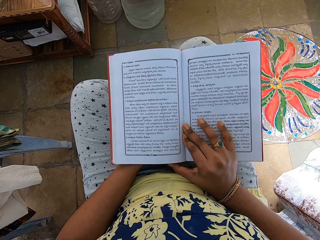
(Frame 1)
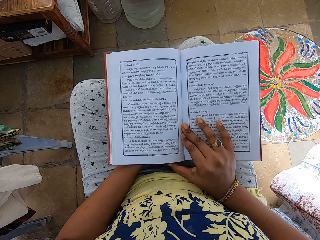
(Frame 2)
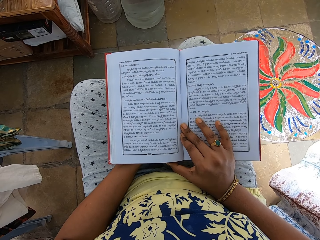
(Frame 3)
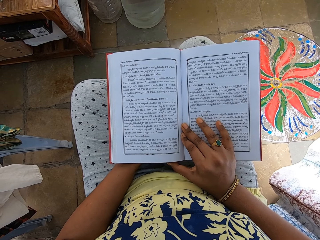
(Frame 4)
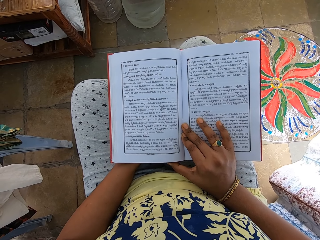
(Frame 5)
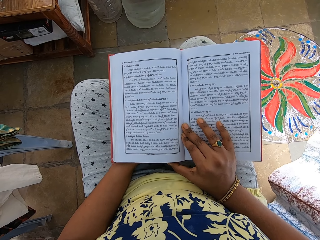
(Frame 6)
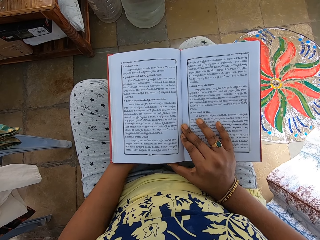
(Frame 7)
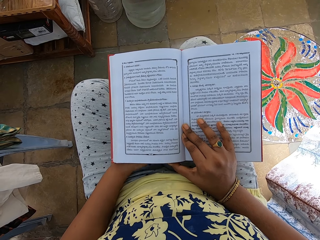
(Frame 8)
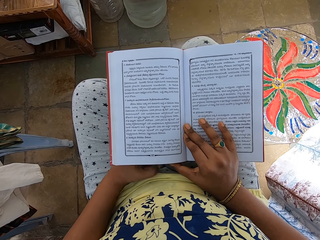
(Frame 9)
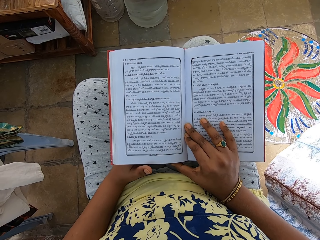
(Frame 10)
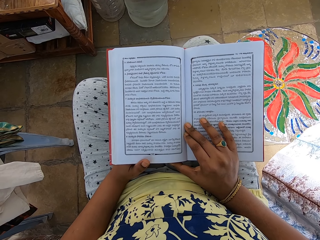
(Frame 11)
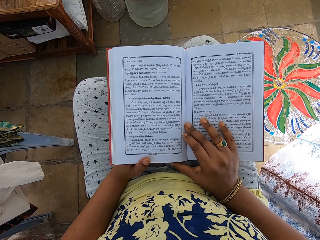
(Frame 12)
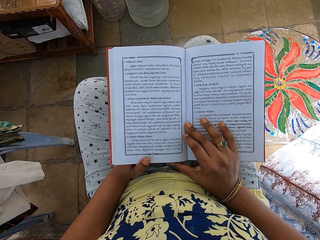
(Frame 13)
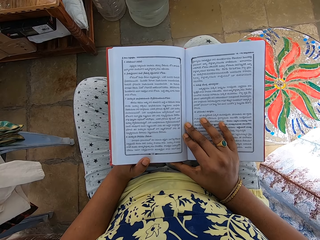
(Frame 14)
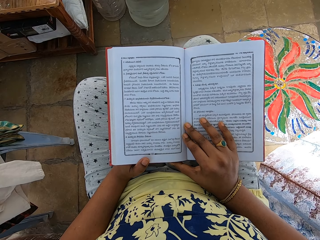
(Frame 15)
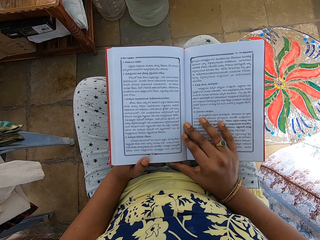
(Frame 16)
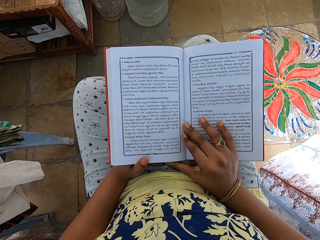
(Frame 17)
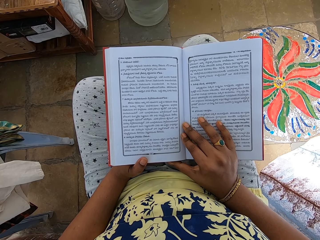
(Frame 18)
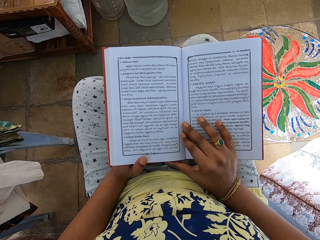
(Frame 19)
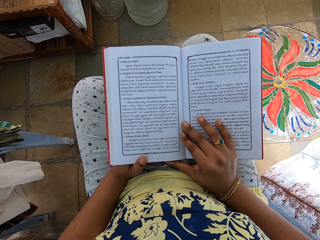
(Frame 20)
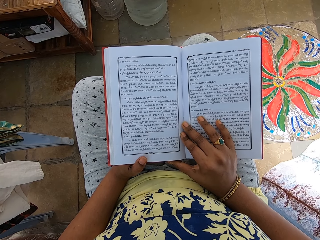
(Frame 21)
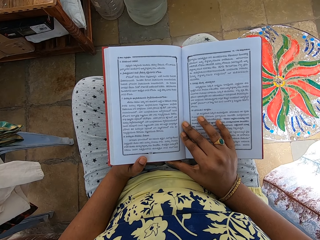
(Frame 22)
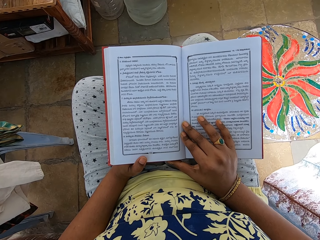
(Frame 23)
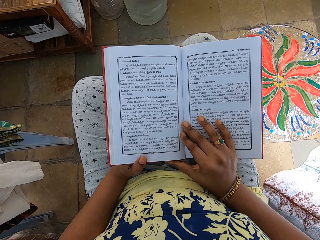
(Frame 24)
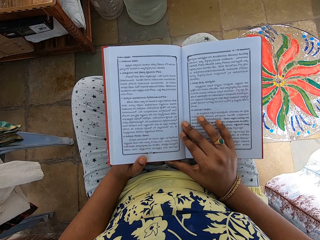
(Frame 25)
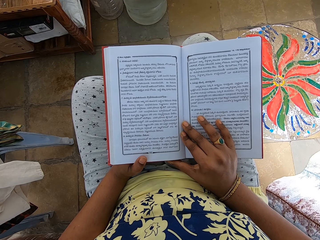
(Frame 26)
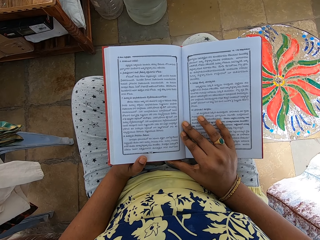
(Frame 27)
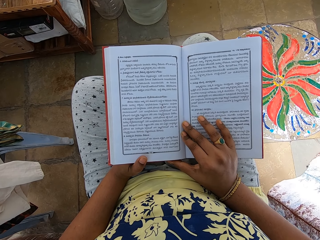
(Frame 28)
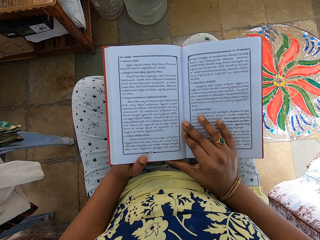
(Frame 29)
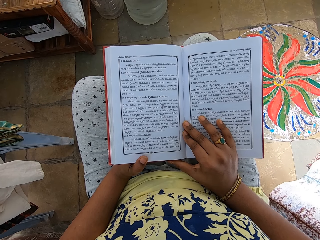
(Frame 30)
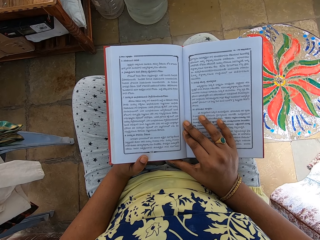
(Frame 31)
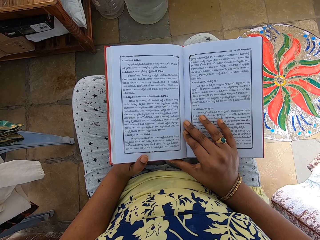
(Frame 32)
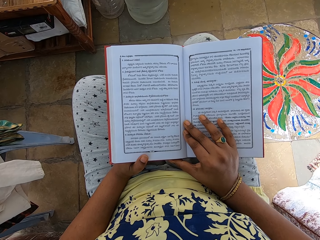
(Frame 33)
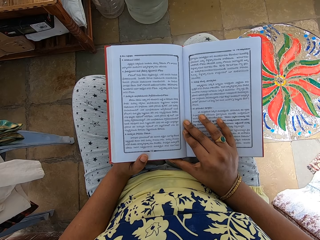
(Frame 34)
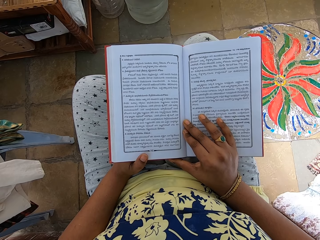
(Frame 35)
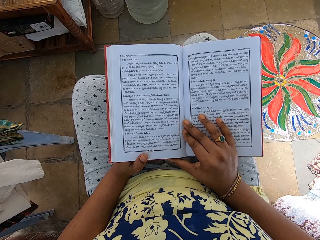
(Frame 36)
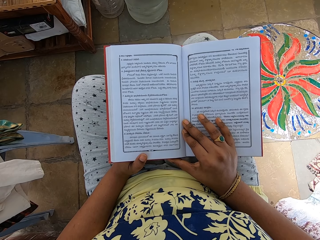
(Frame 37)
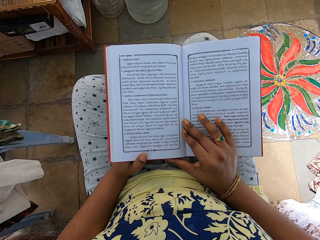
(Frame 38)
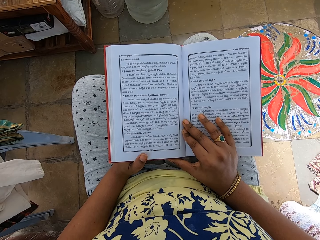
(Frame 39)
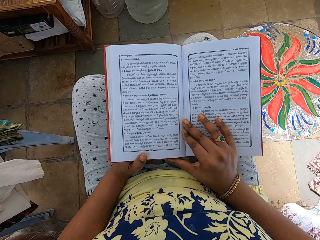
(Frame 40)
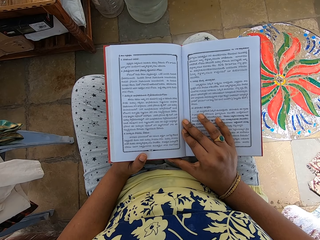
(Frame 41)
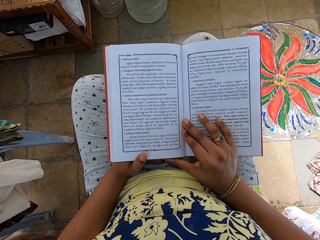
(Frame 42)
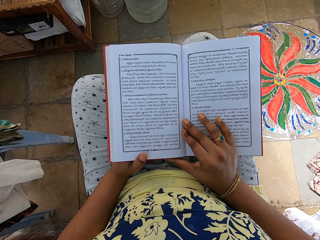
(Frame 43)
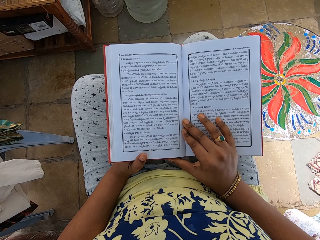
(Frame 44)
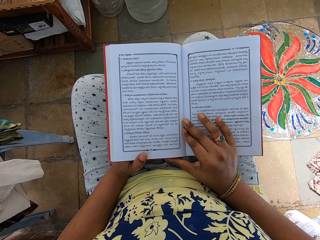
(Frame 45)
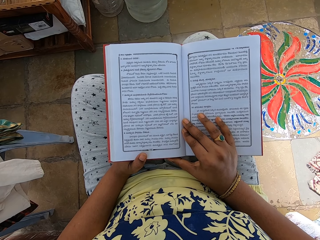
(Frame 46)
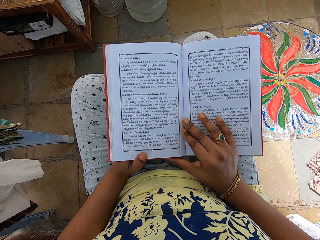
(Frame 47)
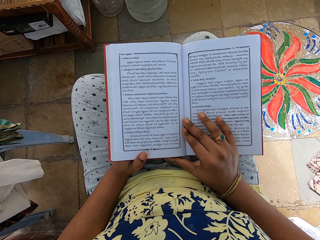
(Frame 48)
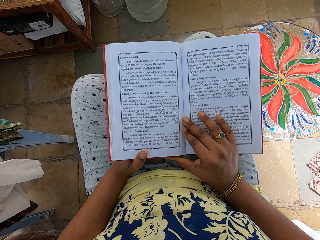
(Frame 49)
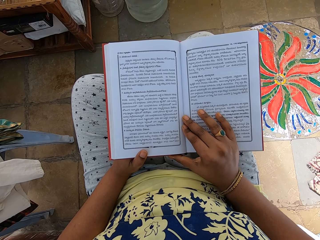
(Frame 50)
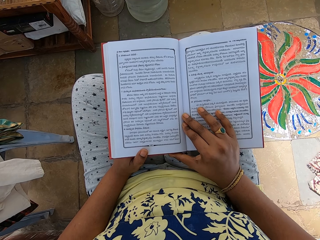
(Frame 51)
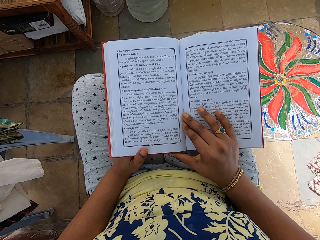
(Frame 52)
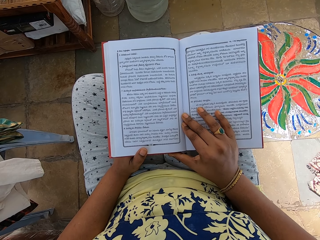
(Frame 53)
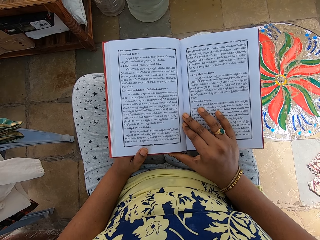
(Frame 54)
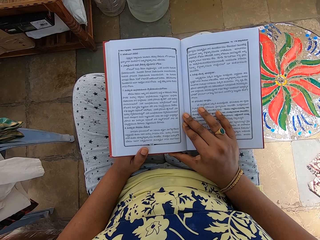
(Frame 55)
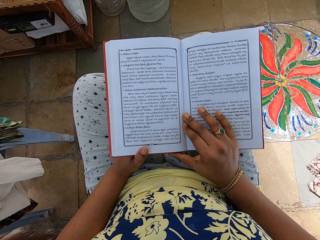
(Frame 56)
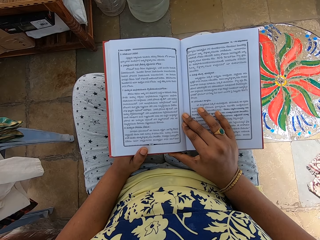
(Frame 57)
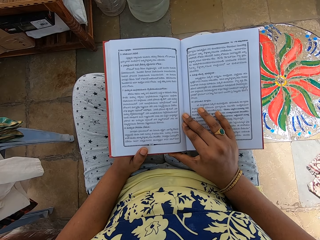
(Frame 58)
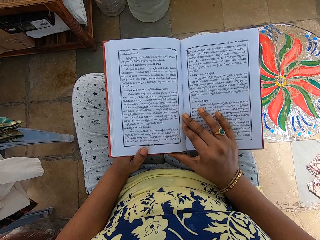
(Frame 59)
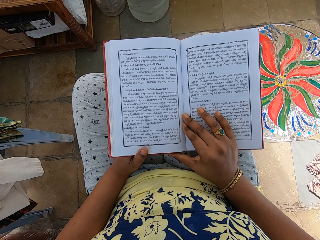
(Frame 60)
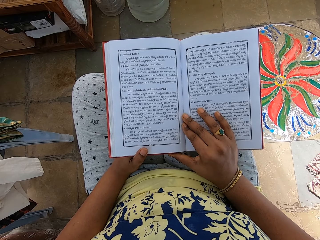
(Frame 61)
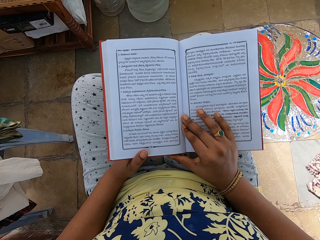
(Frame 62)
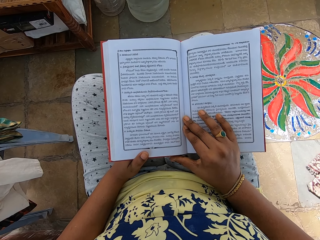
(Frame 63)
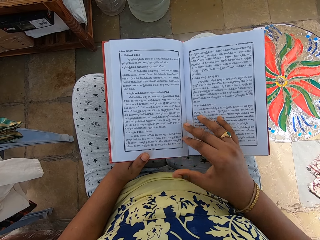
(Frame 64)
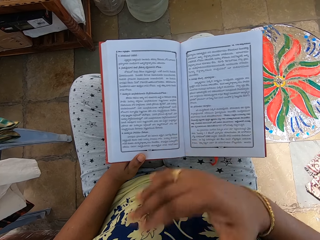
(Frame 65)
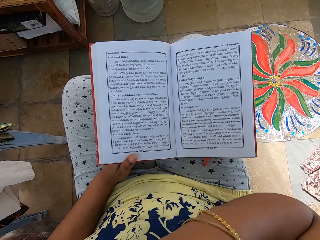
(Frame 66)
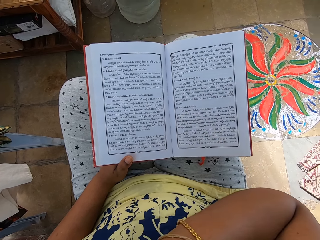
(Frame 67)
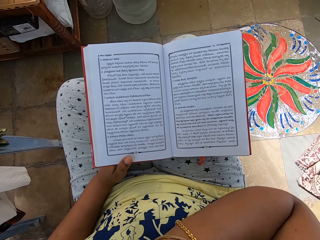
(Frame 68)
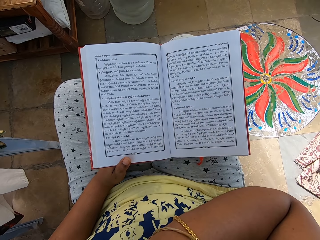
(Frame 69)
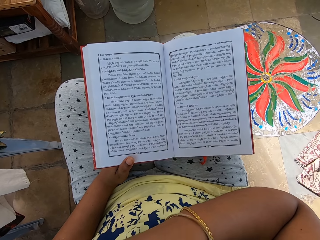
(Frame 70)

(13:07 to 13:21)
The camera wearer adjusts her left hand on the book on her lap. She adjusts the book on her lap with both hands.

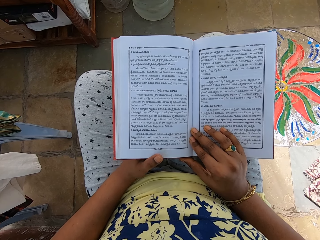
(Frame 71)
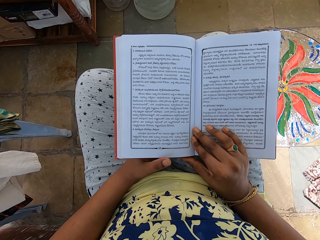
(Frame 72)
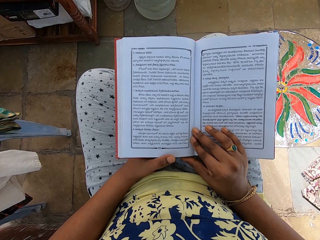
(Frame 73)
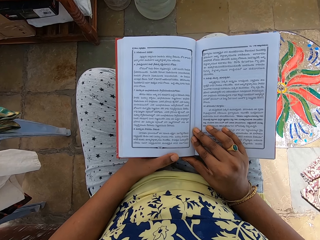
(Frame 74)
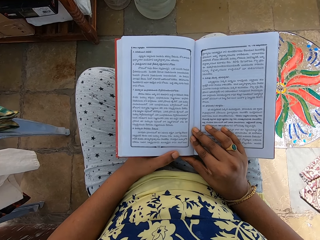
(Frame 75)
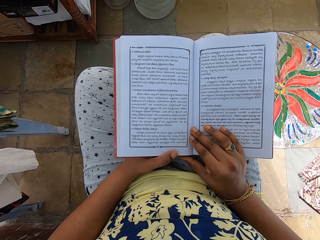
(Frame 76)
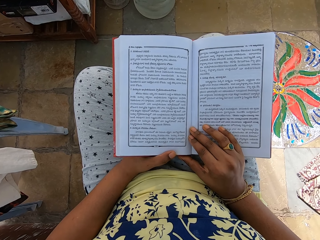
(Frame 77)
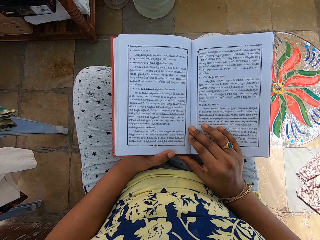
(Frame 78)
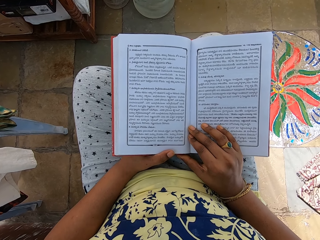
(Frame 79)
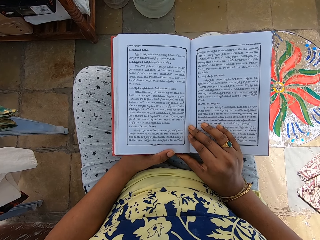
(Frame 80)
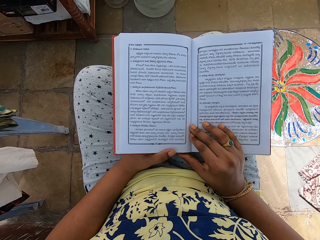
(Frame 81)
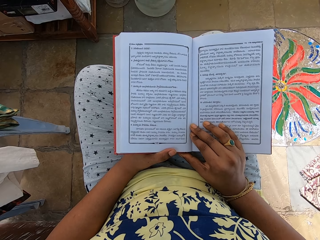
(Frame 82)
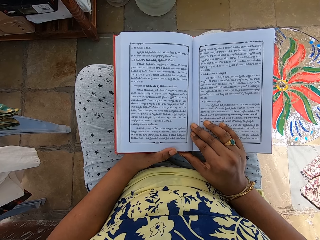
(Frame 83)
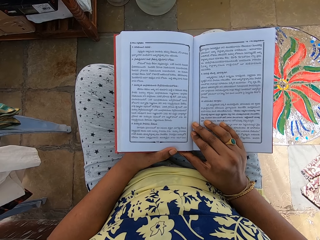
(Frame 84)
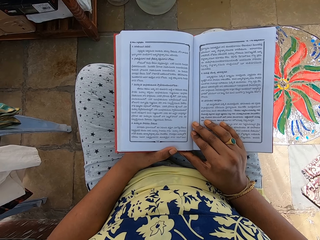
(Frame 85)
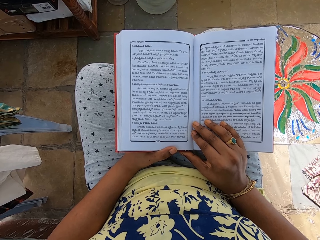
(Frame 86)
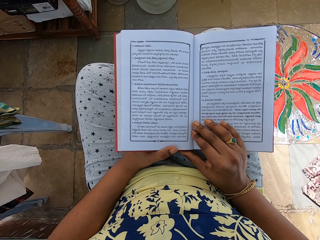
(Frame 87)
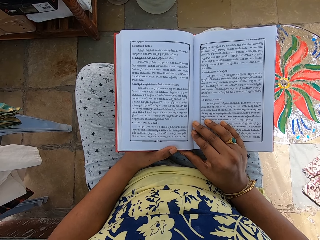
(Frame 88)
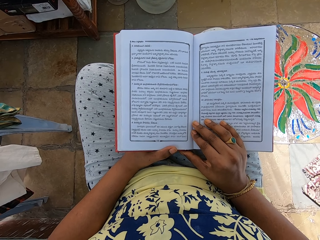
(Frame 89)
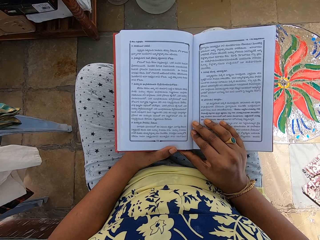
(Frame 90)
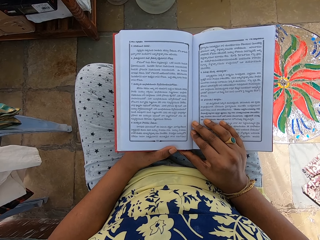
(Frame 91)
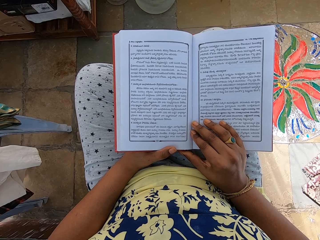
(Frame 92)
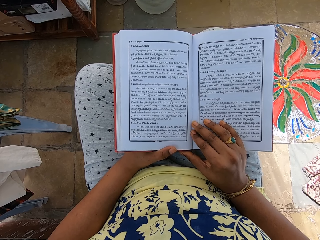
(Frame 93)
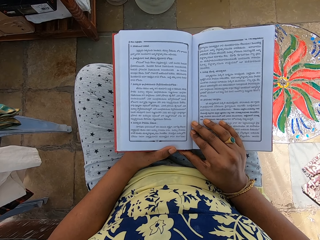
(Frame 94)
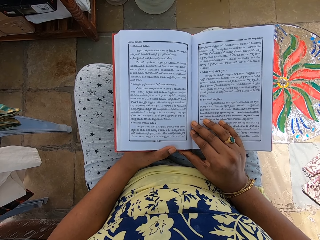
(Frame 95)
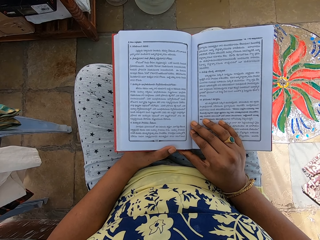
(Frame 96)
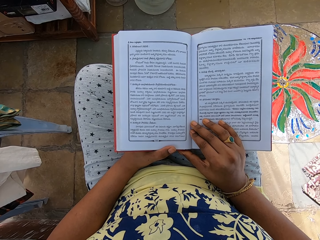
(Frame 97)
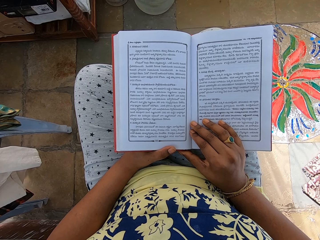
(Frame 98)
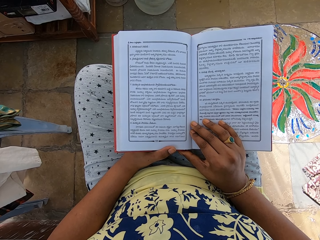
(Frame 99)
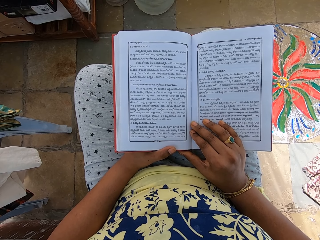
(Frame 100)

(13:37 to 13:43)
The camera wearer adjusts her left hand on the book on her lap.

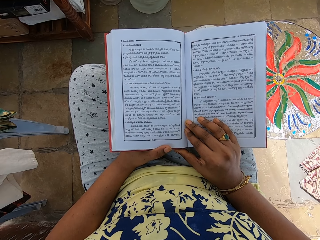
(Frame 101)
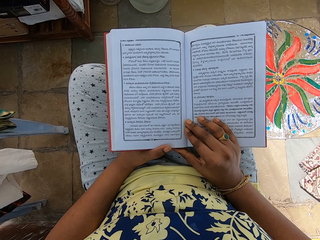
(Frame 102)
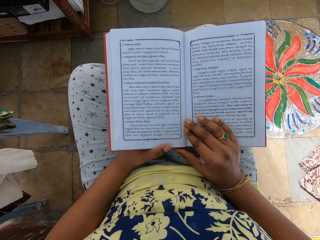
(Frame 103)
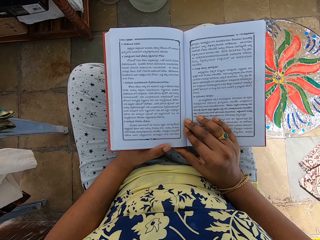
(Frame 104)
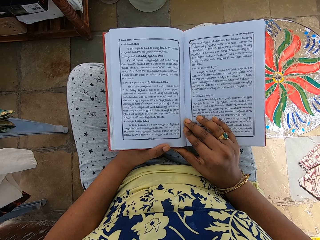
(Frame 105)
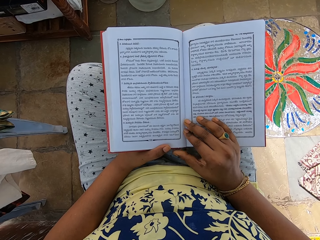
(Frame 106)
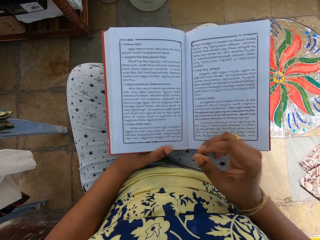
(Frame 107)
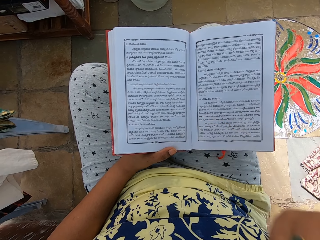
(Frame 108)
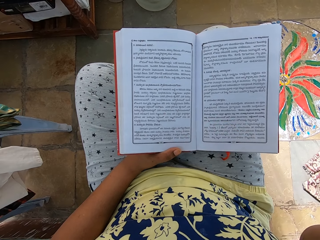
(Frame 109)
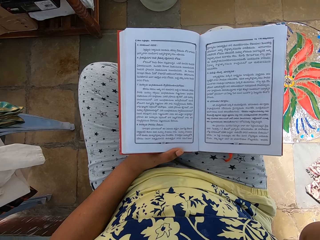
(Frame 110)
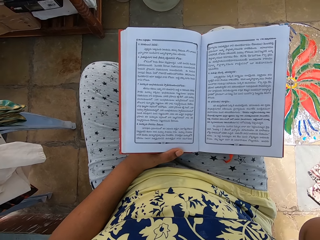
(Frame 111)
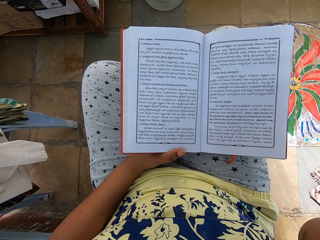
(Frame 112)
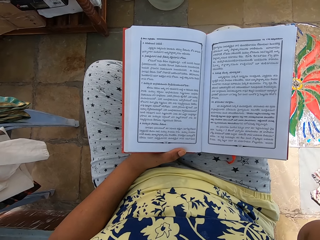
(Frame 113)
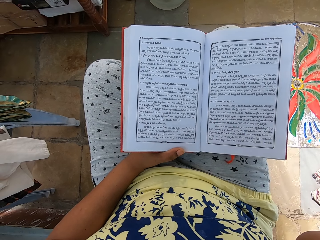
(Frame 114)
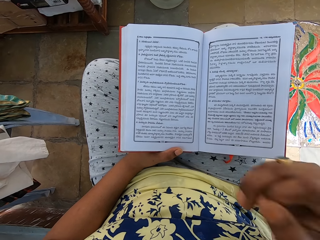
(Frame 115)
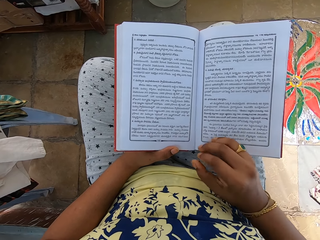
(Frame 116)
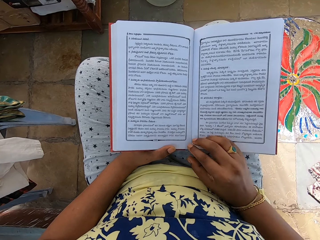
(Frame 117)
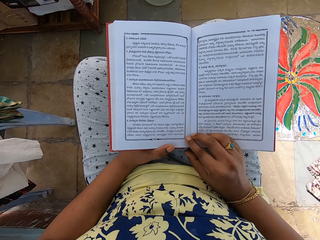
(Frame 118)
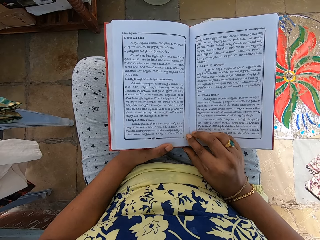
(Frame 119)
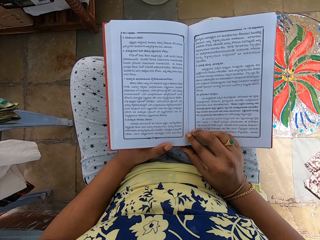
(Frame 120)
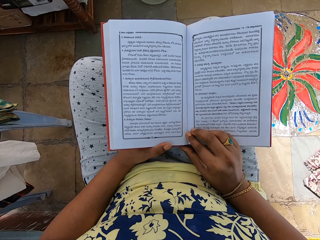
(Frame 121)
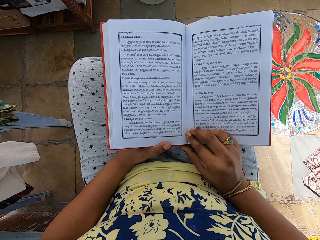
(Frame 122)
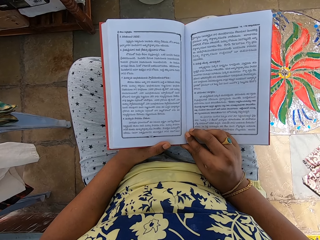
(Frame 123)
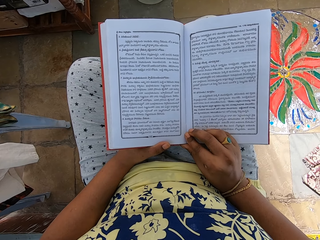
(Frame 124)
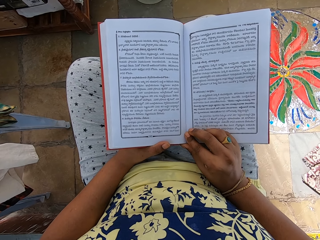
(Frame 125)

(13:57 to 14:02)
The camera wearer raises the hand. She puts her right hand into her mouth. She puts her right hand on the book. She holds the book and reads the book.
